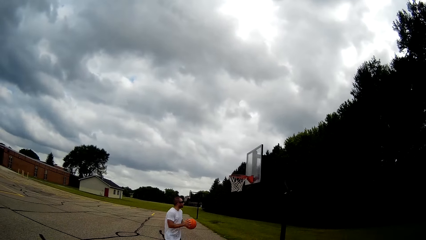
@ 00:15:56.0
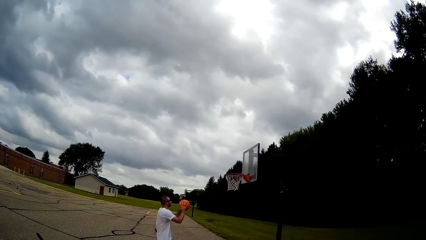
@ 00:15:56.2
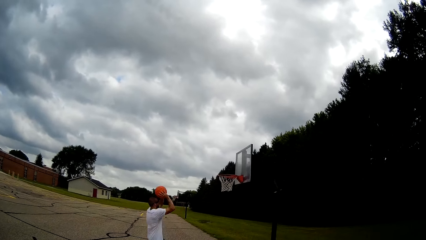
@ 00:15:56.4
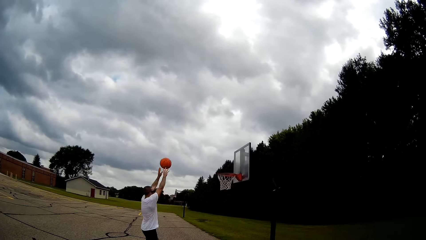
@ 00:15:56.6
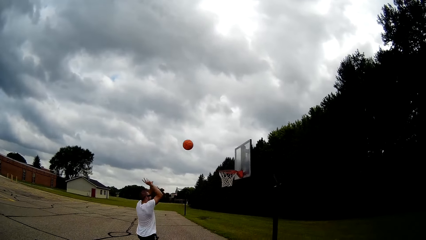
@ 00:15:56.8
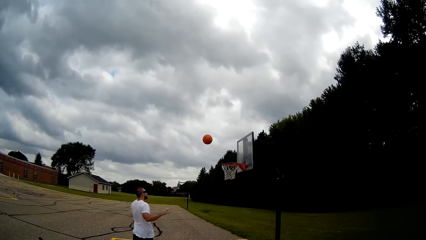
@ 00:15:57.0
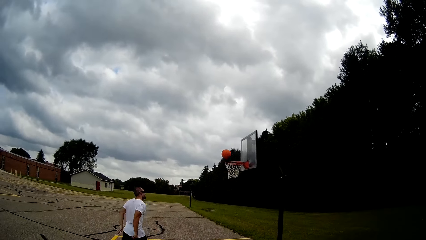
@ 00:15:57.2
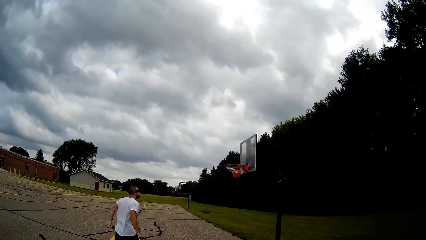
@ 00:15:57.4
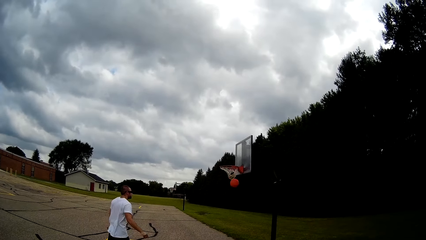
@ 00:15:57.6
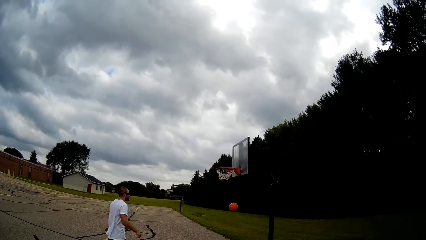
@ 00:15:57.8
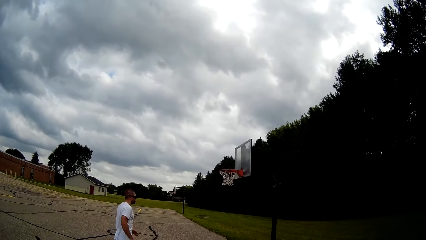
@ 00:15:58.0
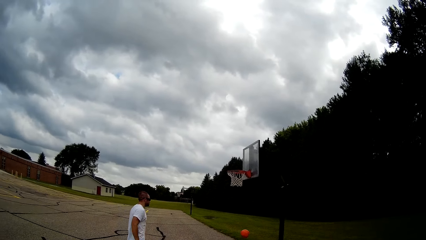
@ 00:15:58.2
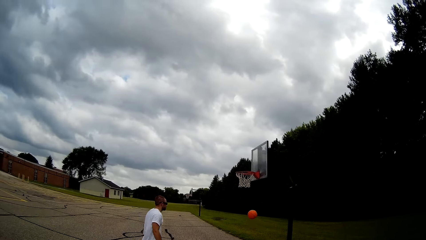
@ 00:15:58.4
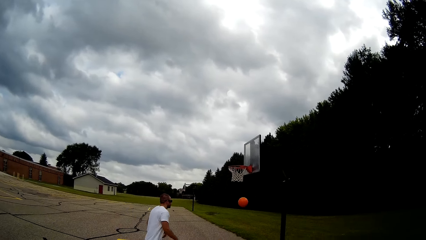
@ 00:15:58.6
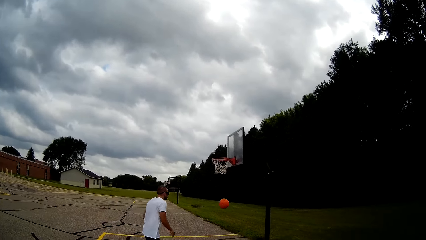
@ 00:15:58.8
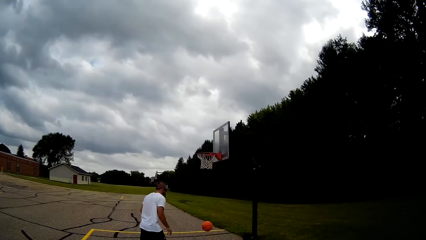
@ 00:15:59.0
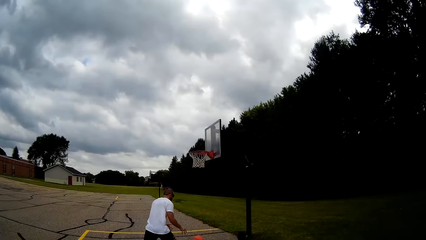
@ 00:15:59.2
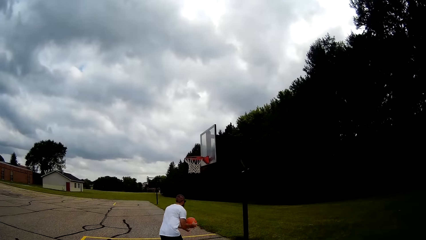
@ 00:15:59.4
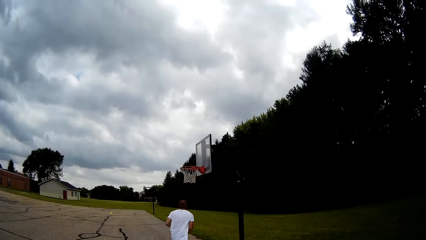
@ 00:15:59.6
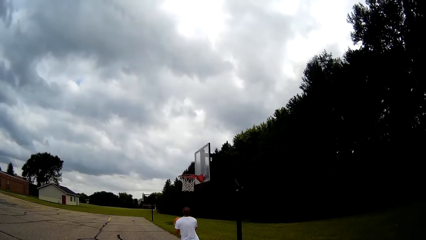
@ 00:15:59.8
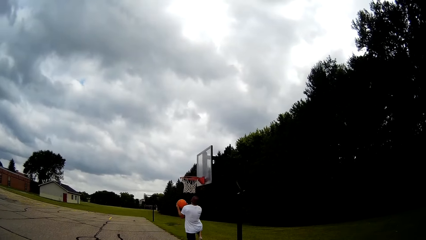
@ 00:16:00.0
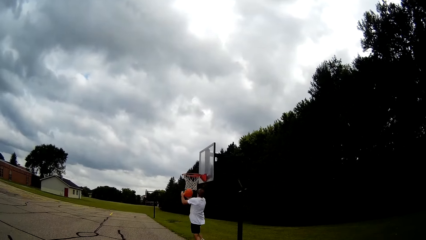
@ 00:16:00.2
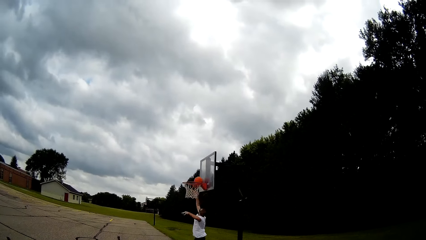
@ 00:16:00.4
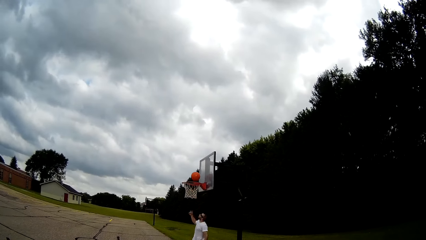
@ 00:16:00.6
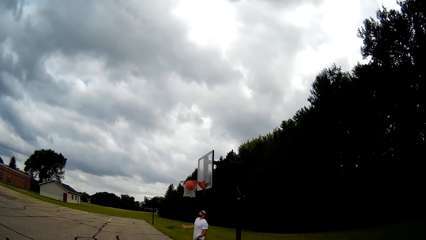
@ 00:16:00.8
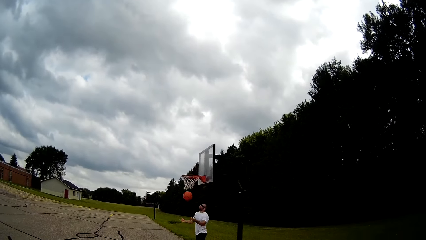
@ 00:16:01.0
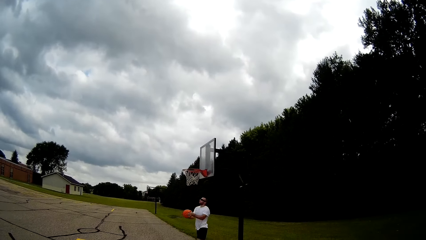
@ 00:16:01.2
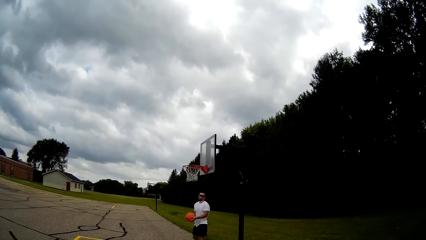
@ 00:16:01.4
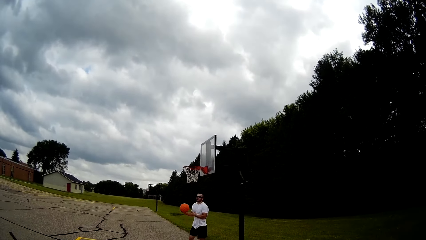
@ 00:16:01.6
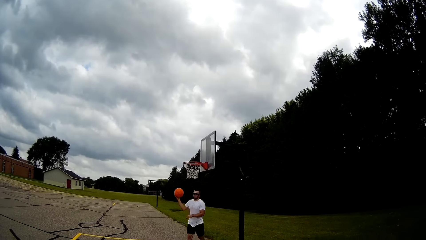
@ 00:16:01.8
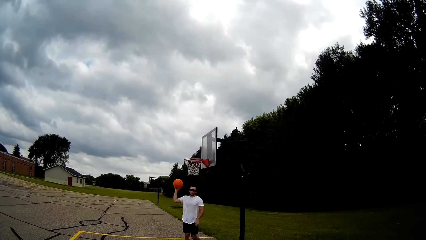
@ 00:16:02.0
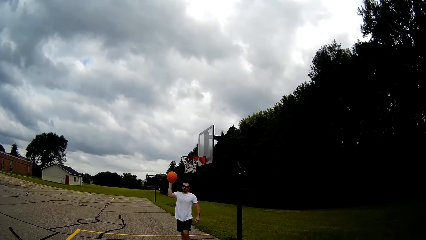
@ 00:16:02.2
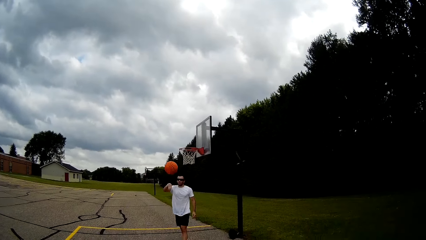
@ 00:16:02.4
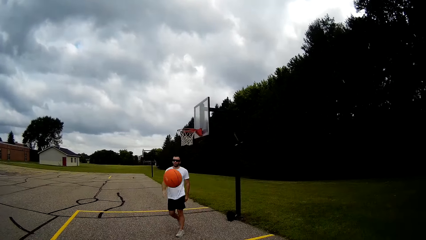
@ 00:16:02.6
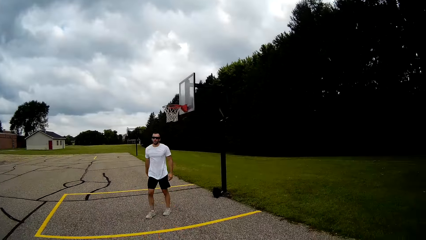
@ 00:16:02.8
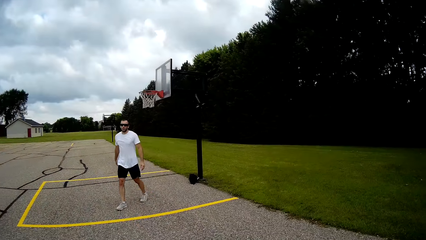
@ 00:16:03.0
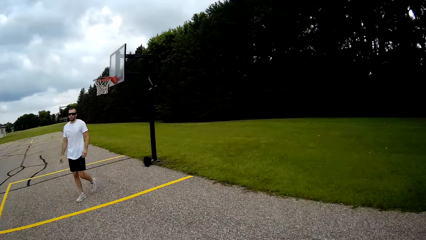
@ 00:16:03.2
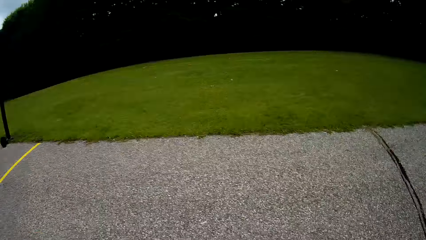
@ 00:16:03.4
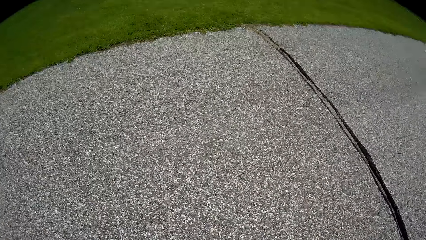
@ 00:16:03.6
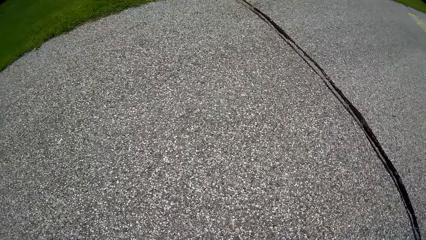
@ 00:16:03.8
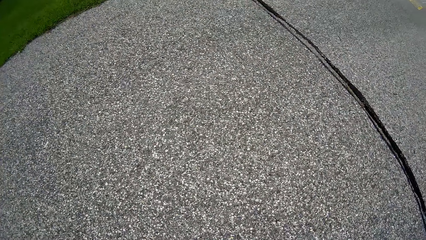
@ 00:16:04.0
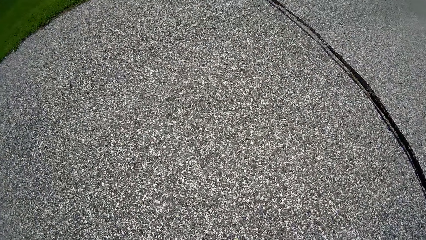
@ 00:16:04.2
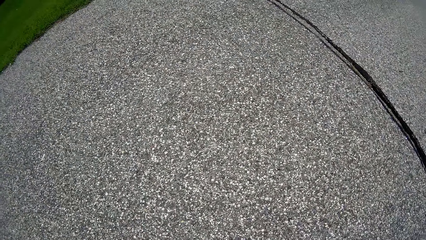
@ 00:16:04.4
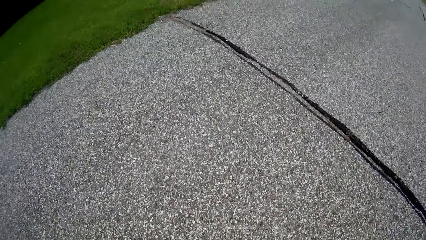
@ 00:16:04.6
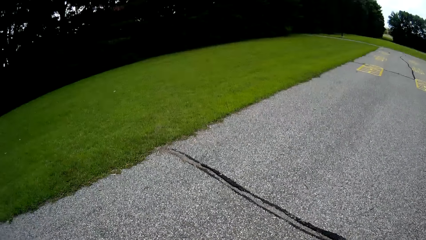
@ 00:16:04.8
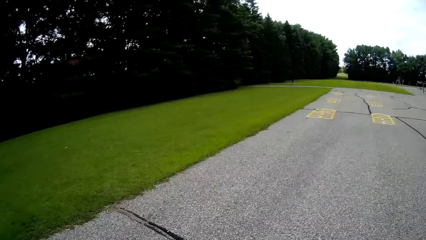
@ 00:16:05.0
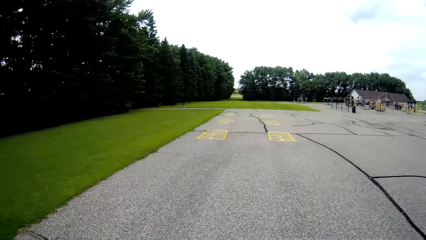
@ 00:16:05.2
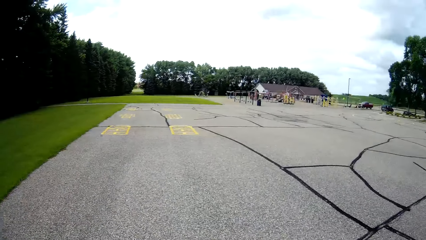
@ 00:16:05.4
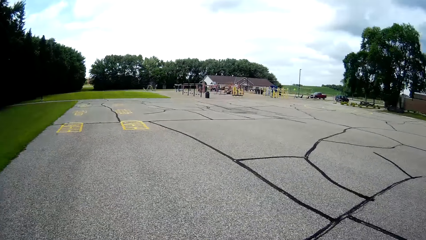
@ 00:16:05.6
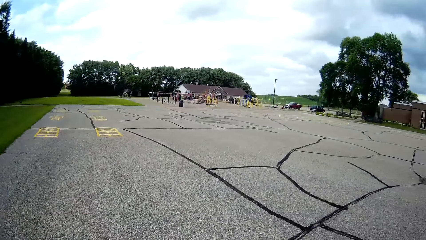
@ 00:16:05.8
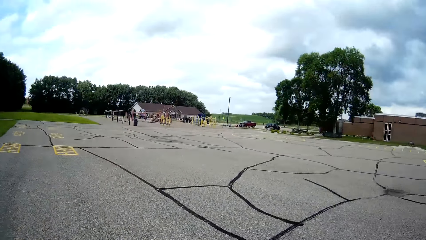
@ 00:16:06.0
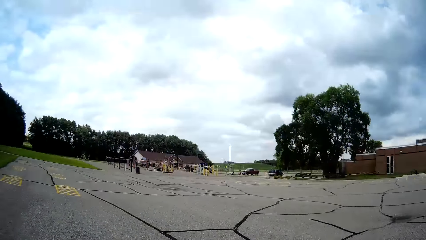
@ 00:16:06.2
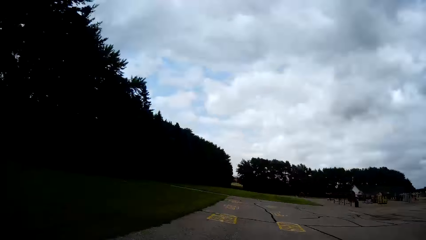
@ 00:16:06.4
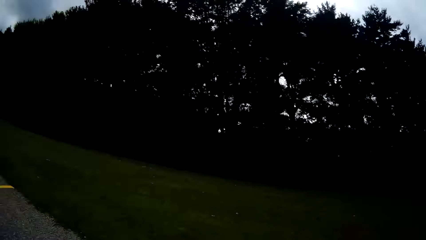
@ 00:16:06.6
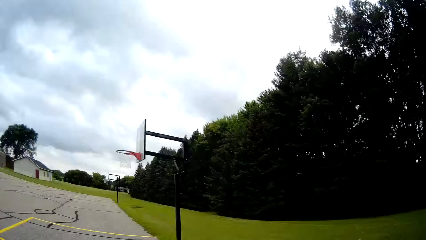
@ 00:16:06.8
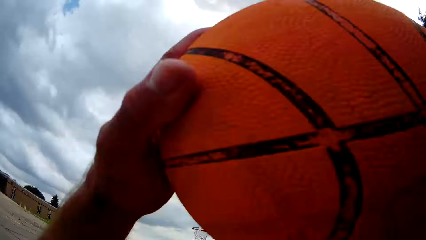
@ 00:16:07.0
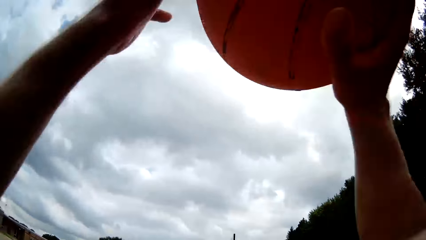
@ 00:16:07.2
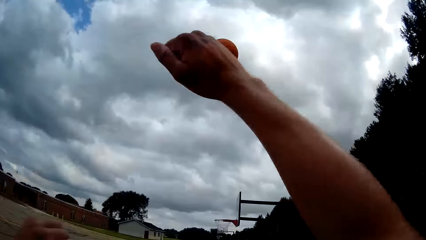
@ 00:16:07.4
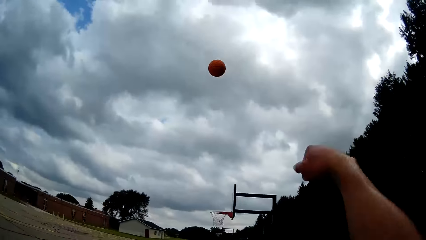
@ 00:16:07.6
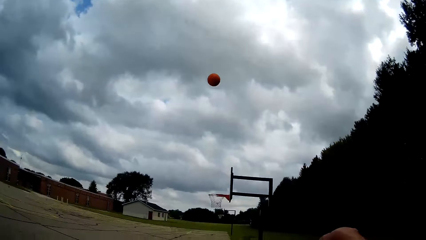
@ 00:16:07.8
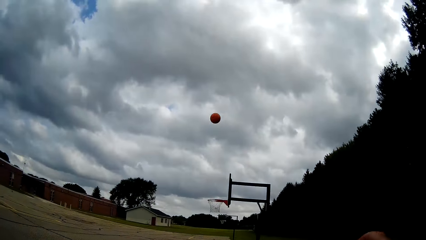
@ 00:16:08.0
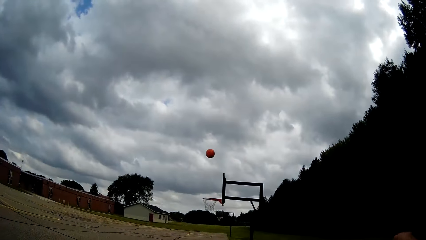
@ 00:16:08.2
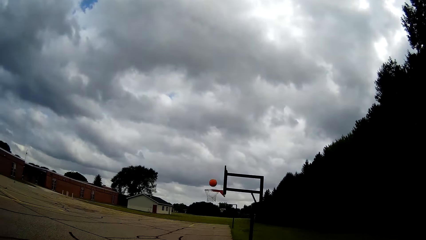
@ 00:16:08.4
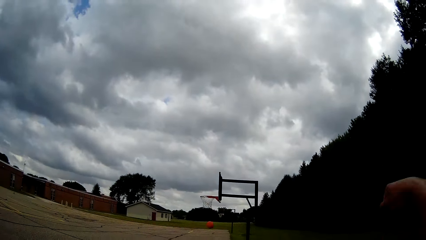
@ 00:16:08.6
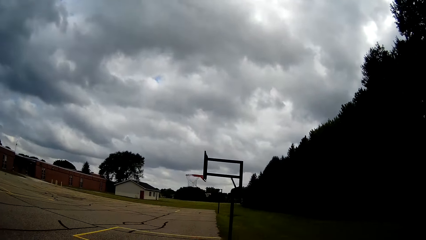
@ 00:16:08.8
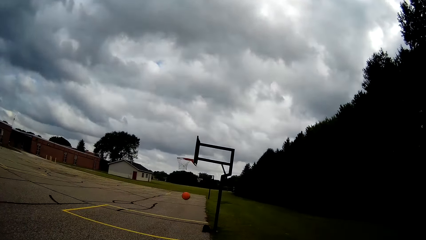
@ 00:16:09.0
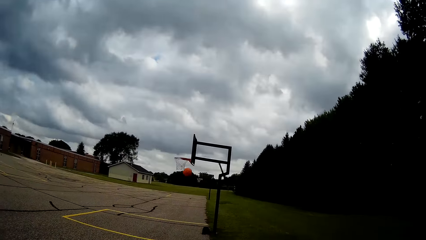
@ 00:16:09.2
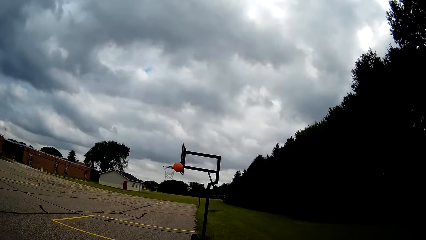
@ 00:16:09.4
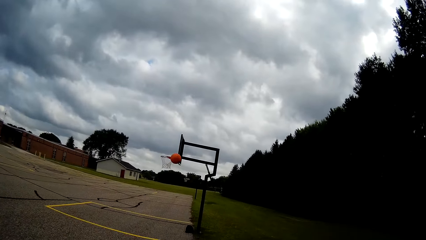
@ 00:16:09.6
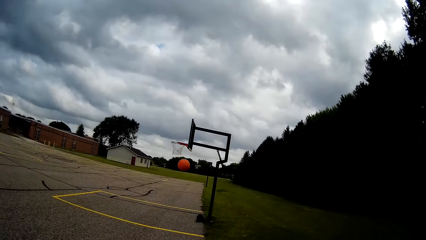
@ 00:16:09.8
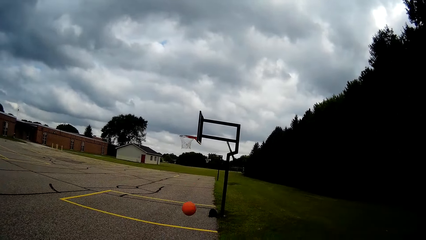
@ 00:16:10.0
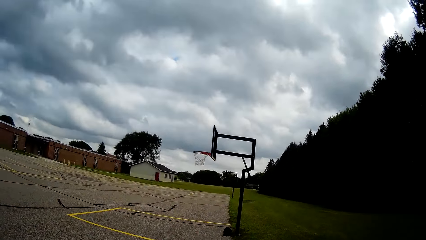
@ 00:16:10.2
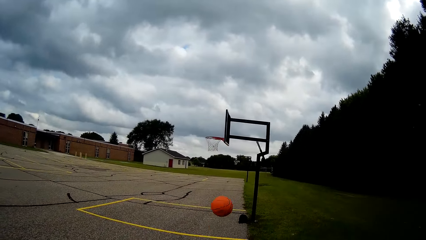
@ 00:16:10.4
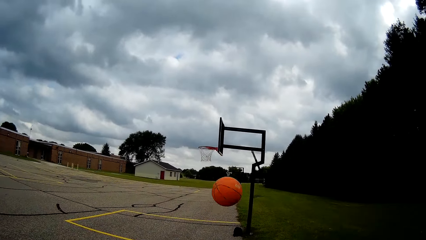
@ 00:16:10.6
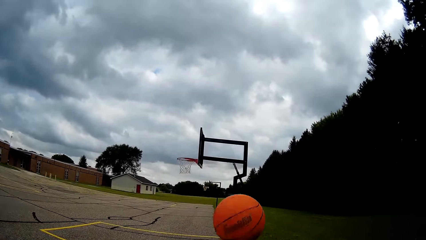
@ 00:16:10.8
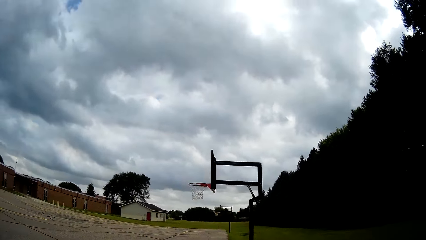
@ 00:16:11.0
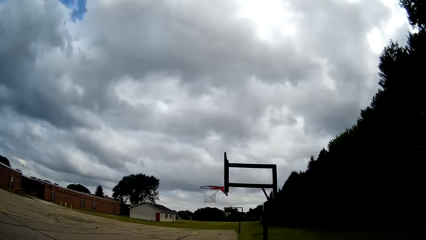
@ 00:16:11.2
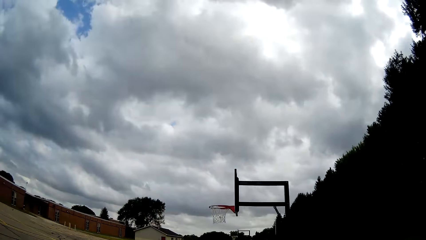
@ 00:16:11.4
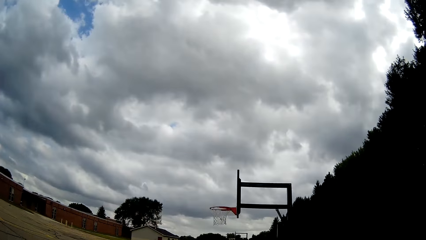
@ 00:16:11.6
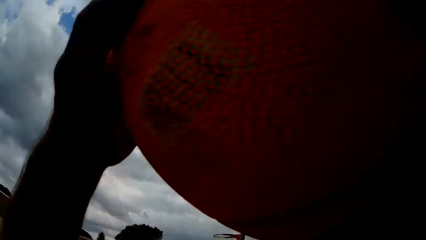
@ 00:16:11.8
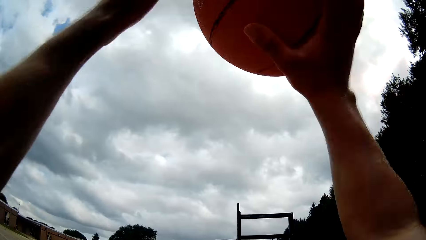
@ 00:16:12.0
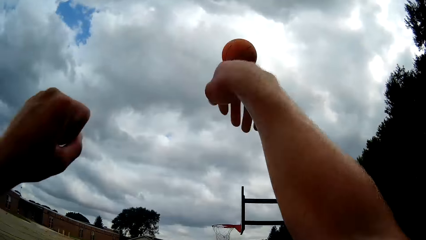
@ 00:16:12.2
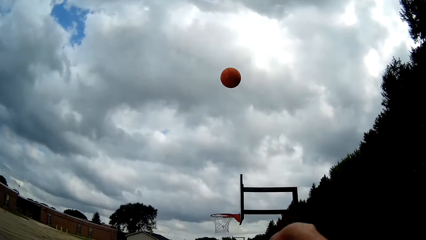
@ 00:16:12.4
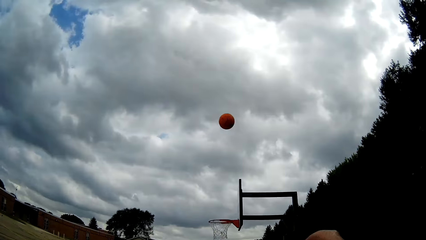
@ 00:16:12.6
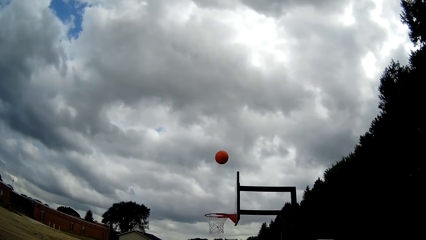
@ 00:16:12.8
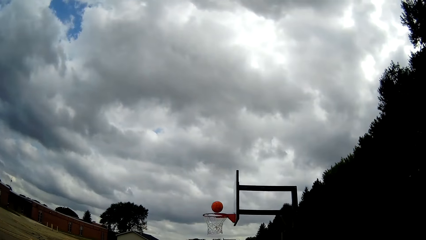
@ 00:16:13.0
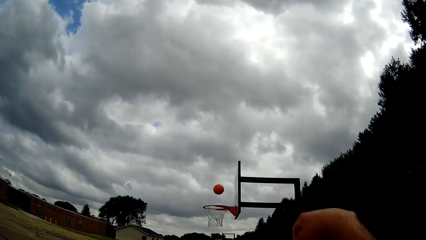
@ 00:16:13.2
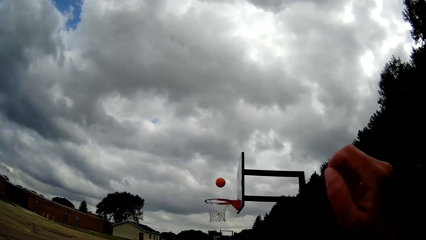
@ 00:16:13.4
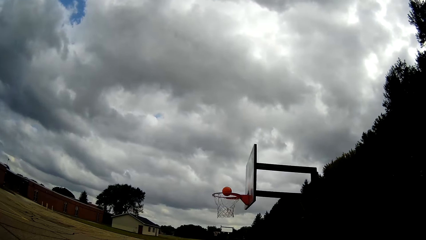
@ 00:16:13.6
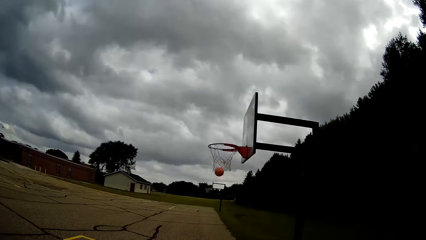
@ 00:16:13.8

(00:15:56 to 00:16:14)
The man throws the basketball into the hoop net and catches the basketball. The man throws the basketball into the hoop net and catches the basketball. The man passes the basketball to the camera wearer. The camera wearer catches the basketball. They bounce the basketball, throw the basketball at the backboard hoop. They play basketball. They catch the basketball, throw the basketball at the backboard hoop.
